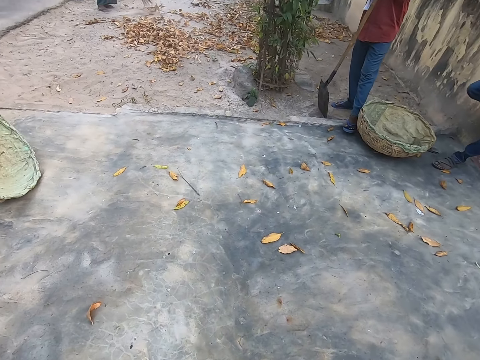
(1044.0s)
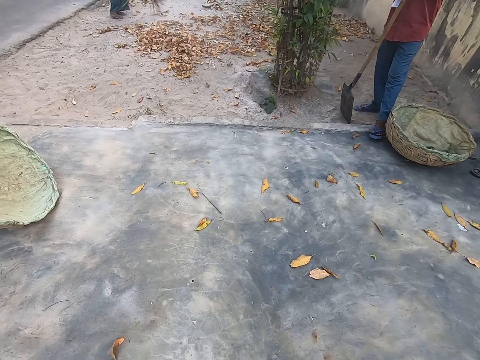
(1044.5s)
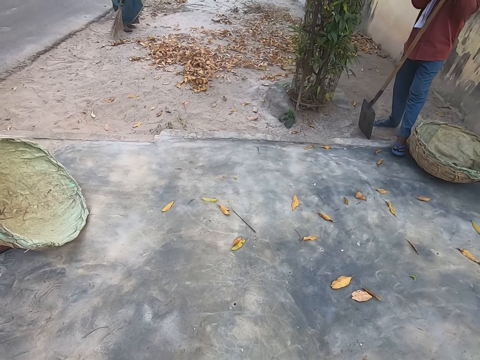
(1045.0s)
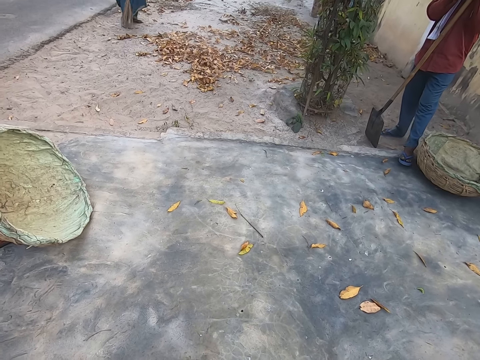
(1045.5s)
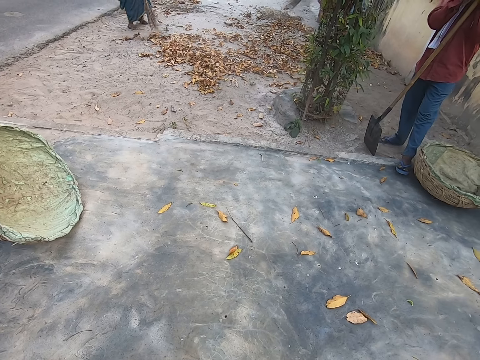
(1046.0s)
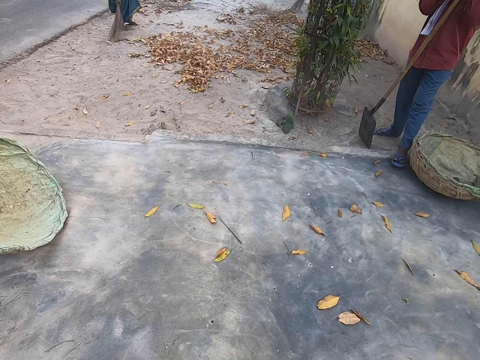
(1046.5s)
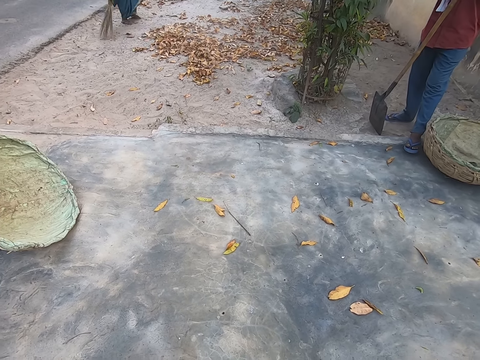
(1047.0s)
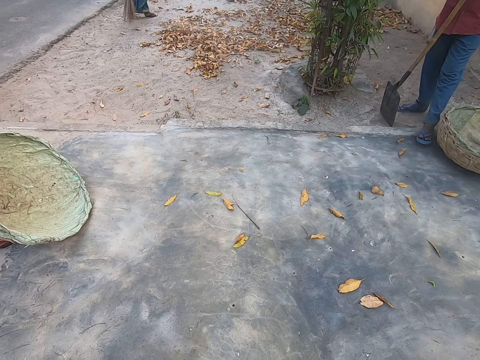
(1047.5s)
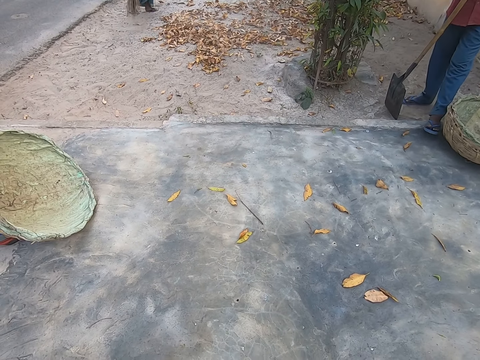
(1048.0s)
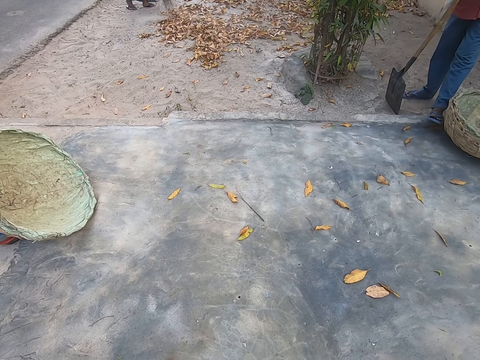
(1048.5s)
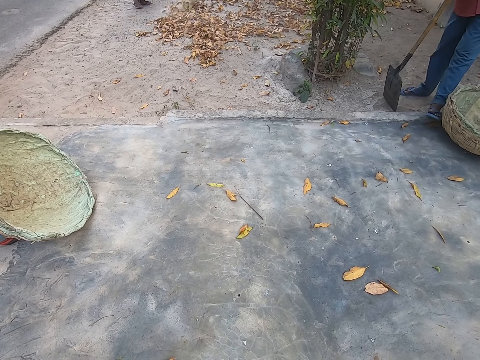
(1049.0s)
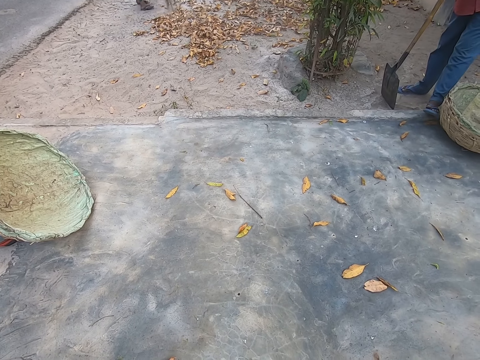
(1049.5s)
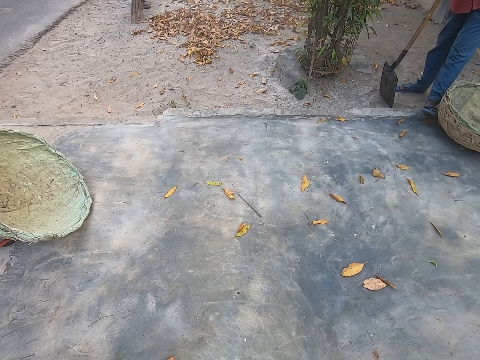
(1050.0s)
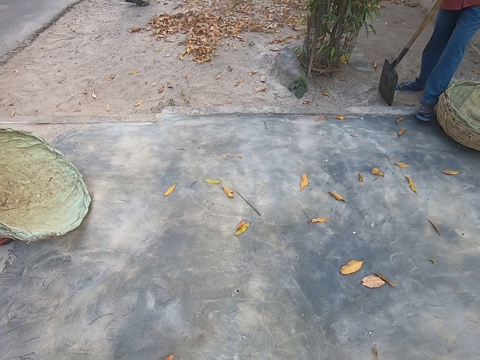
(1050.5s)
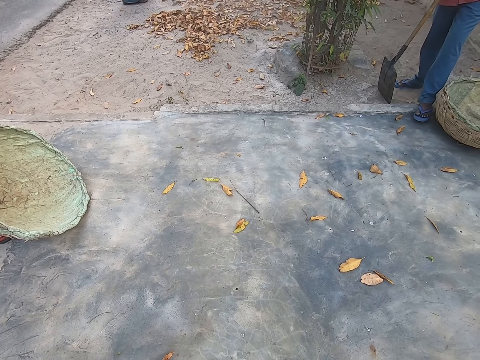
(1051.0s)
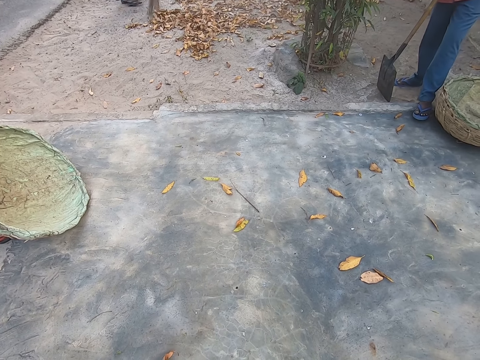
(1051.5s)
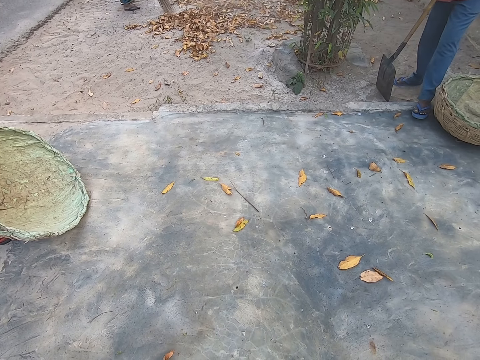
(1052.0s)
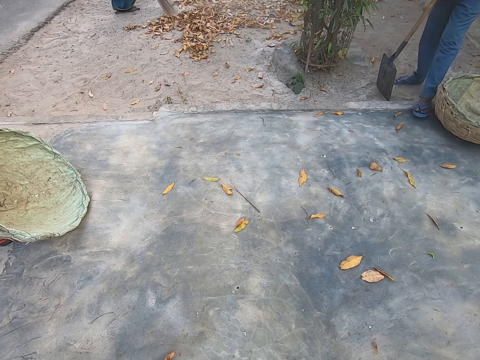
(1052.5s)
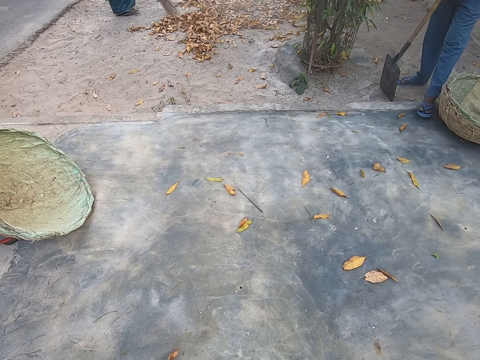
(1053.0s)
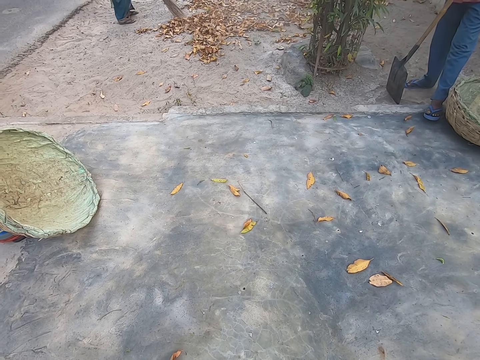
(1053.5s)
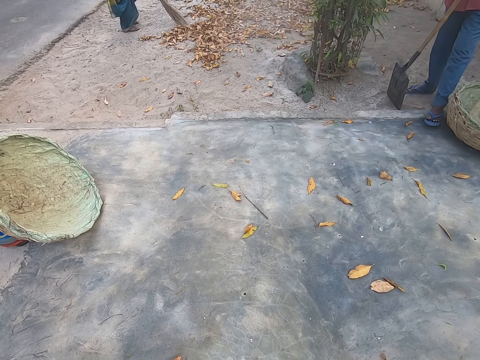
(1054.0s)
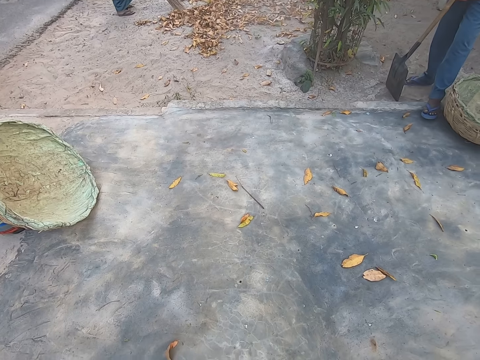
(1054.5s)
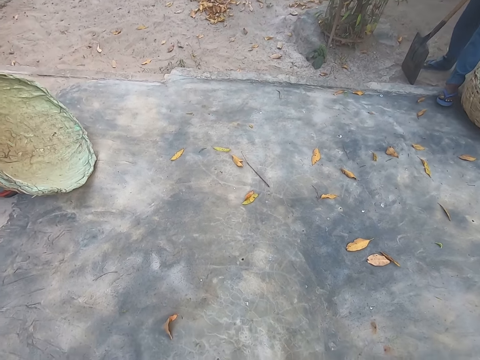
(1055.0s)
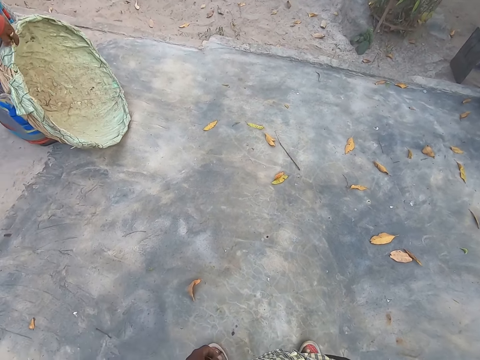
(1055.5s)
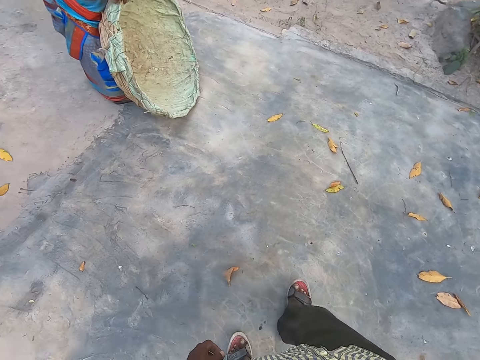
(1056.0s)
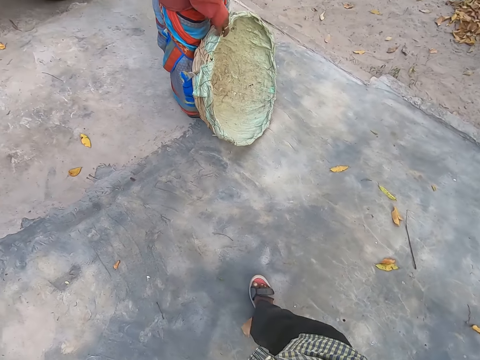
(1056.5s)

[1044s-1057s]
A woman sweeps dried leaves on the ground with a broom in both hands.

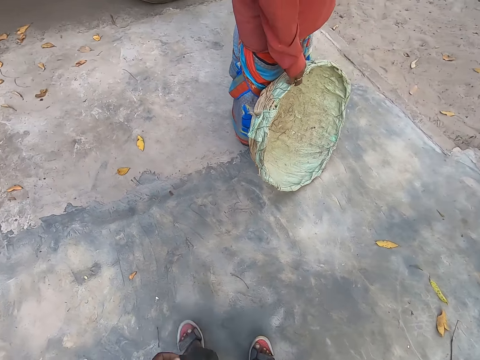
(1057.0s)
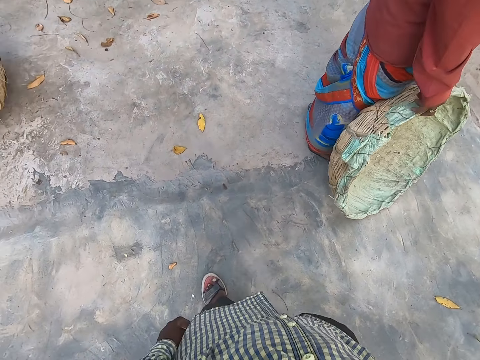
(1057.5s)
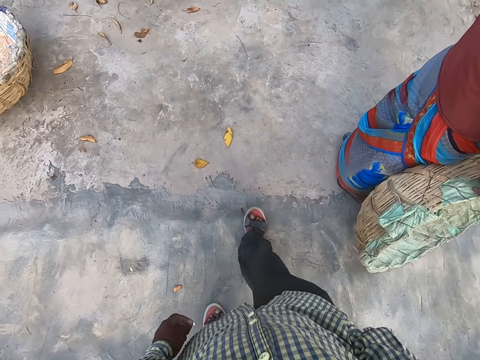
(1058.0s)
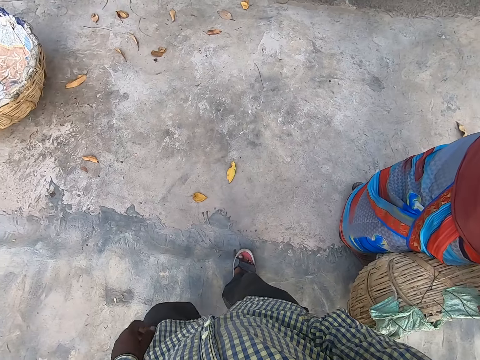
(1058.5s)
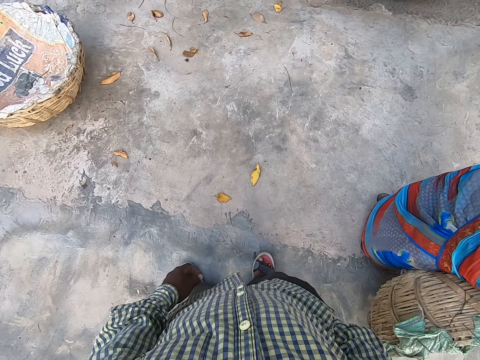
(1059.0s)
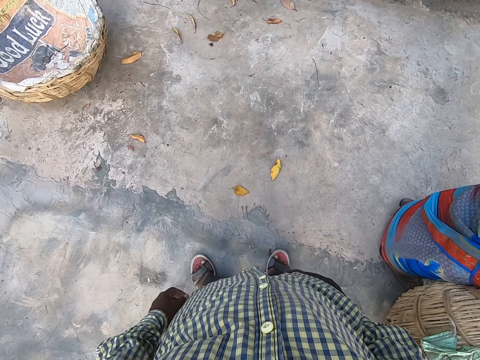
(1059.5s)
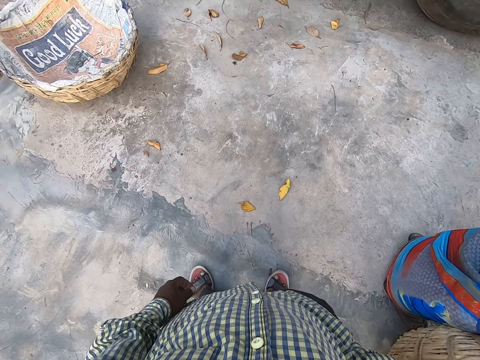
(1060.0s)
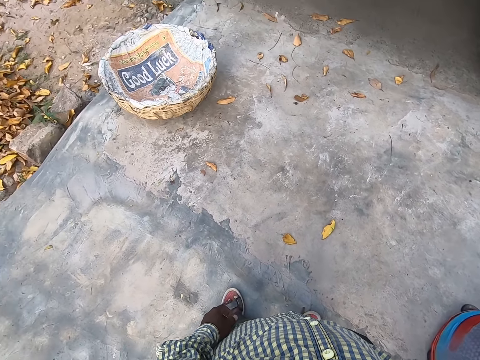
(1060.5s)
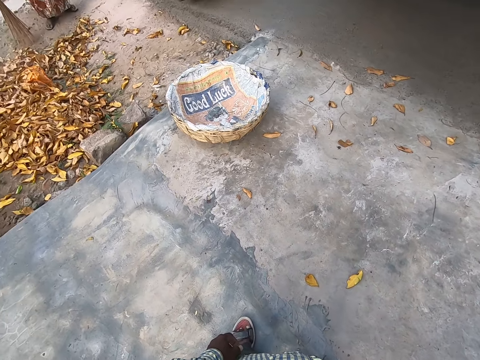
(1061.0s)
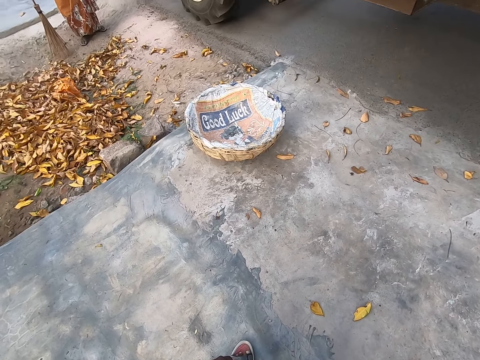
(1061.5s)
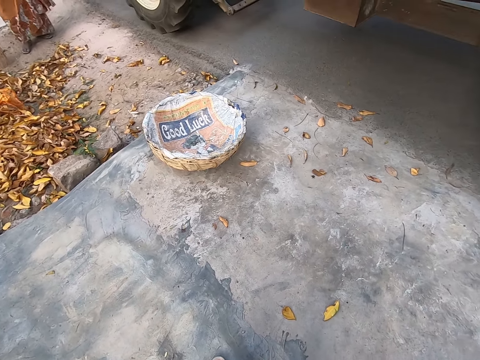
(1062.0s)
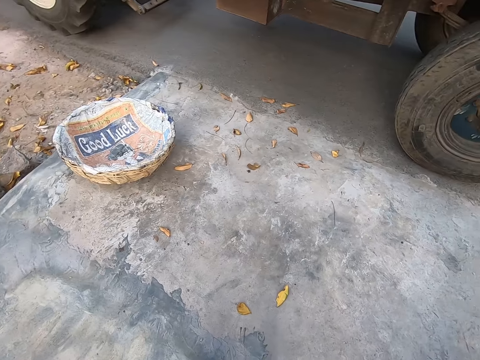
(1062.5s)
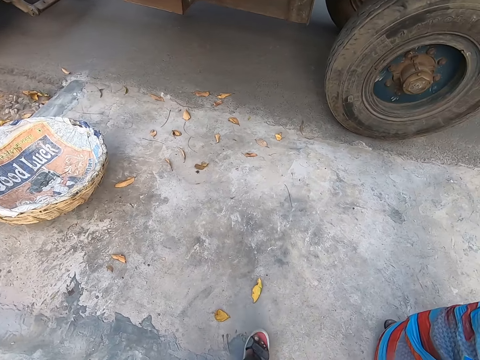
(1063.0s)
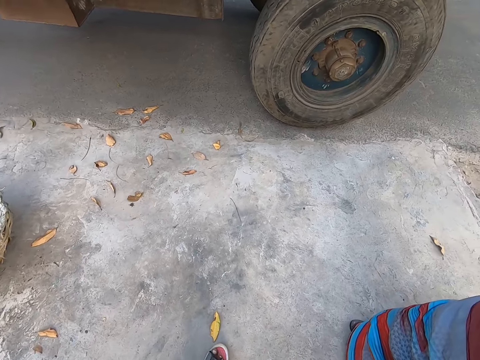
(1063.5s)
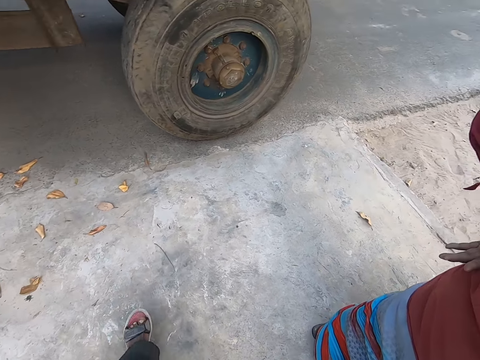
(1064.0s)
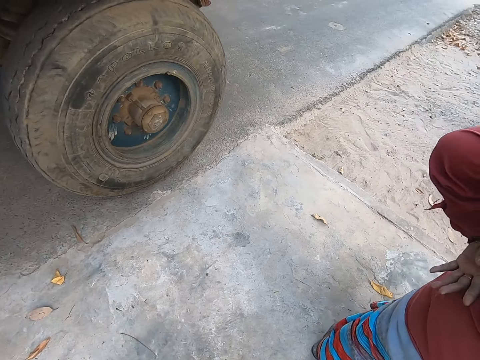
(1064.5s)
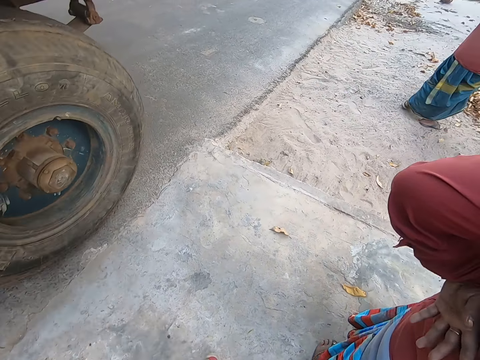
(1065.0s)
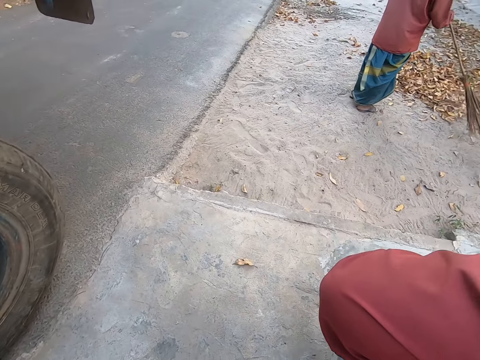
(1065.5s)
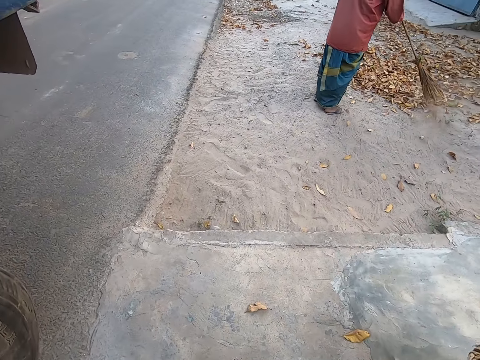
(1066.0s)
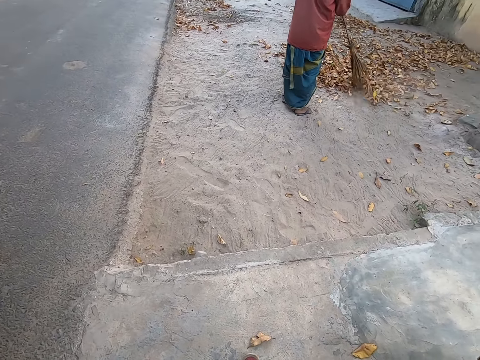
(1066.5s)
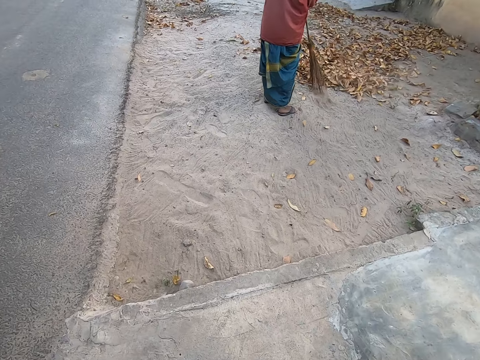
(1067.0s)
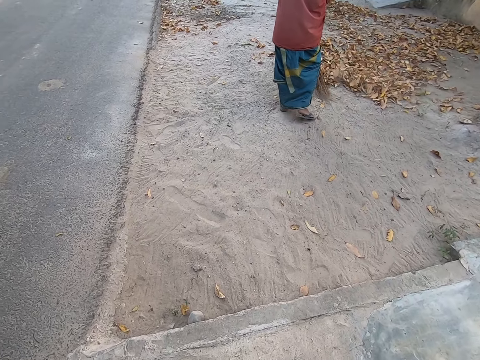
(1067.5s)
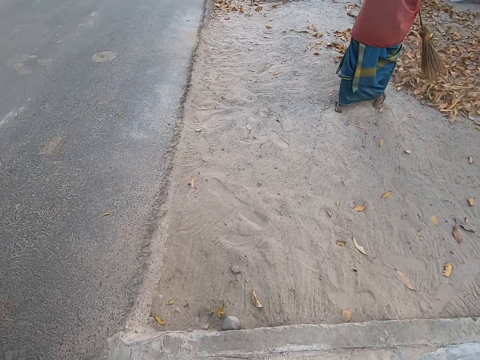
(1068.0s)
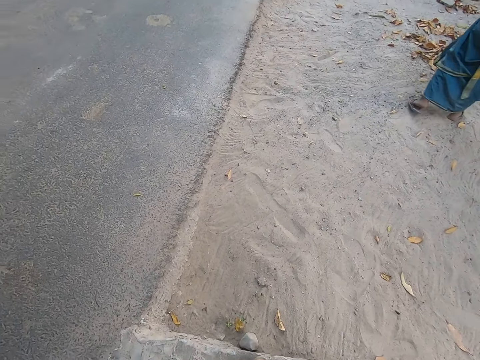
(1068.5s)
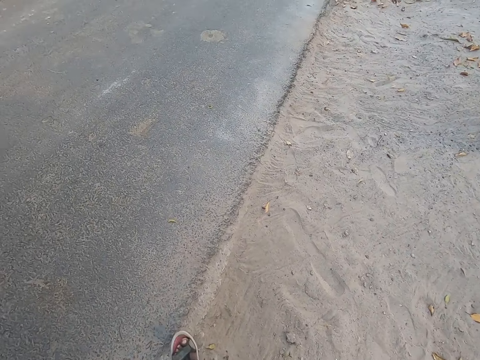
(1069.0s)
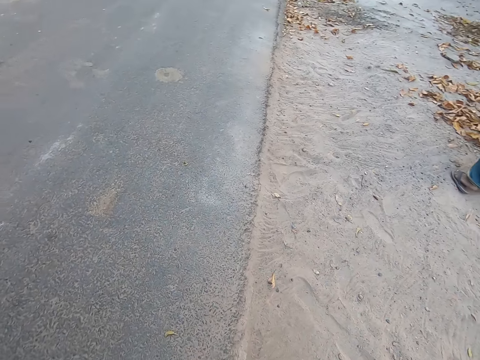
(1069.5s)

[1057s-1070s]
The camera wearer walks past a woman. Another woman sweeps dried leaves on the ground with a broom in both hands.
